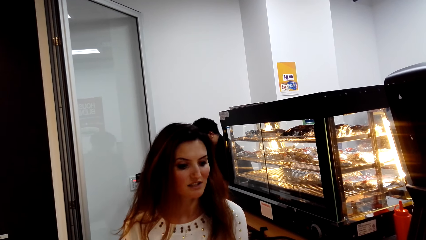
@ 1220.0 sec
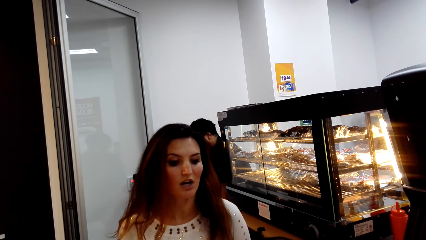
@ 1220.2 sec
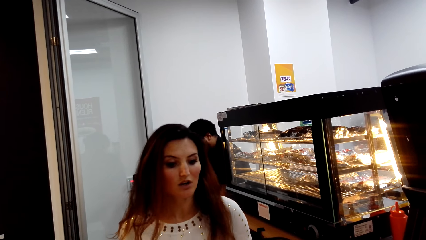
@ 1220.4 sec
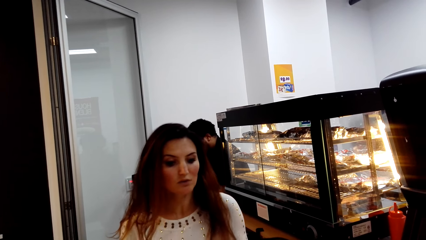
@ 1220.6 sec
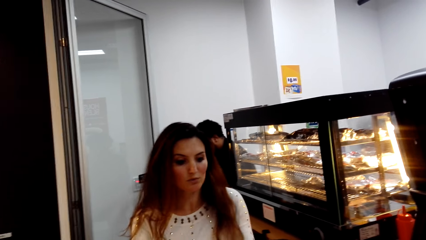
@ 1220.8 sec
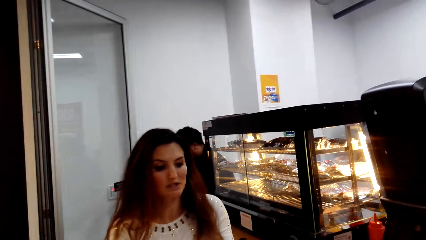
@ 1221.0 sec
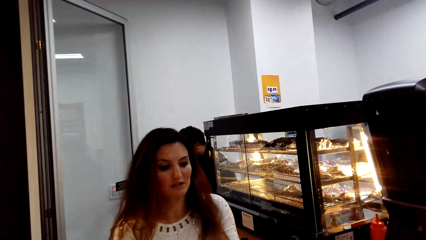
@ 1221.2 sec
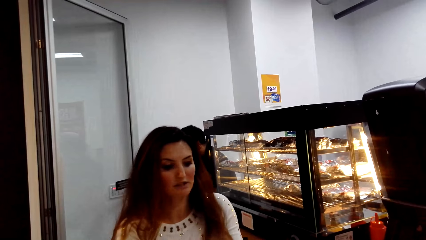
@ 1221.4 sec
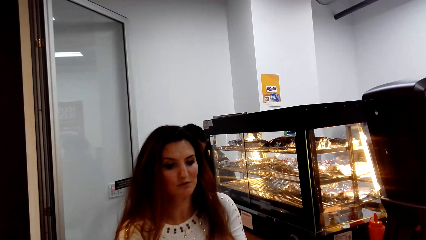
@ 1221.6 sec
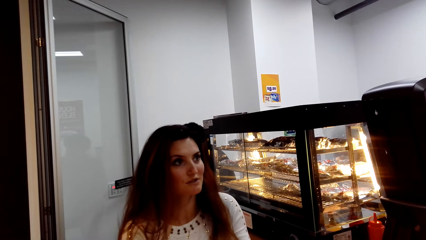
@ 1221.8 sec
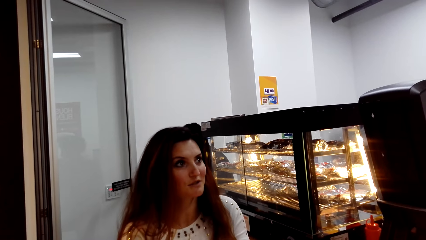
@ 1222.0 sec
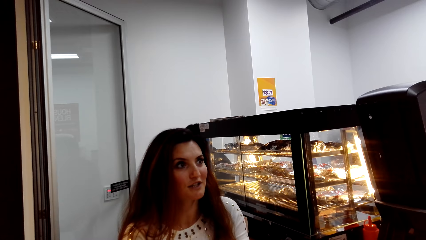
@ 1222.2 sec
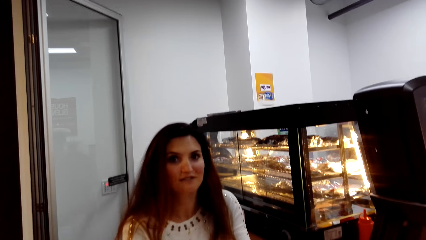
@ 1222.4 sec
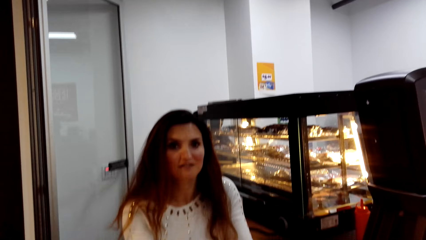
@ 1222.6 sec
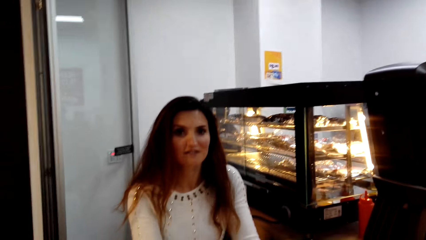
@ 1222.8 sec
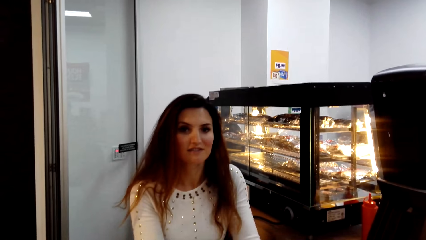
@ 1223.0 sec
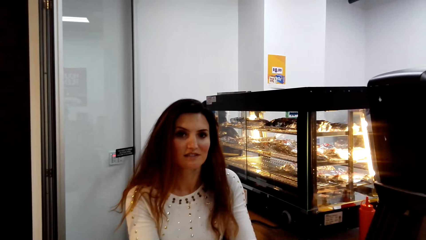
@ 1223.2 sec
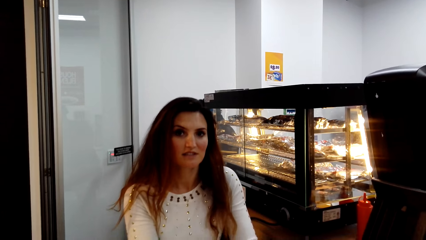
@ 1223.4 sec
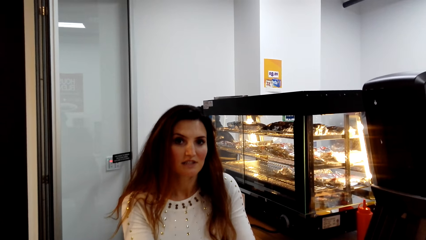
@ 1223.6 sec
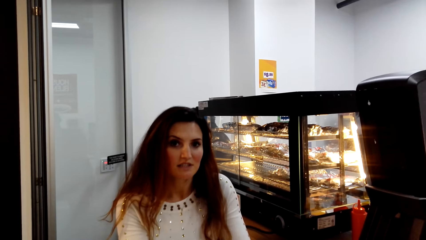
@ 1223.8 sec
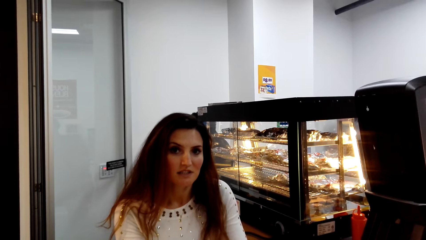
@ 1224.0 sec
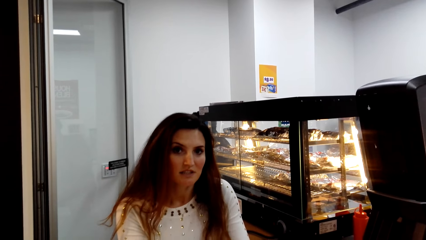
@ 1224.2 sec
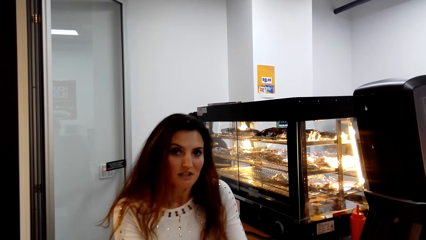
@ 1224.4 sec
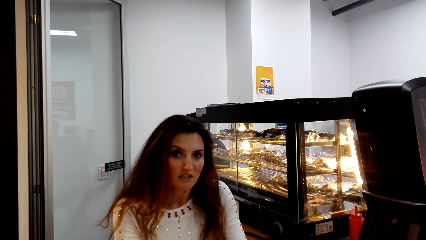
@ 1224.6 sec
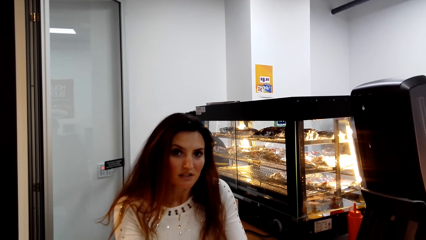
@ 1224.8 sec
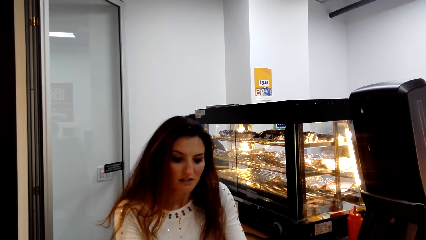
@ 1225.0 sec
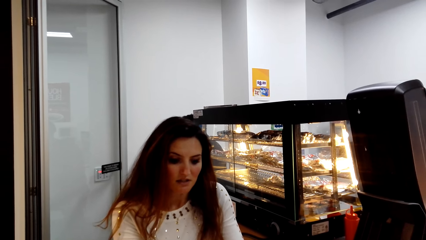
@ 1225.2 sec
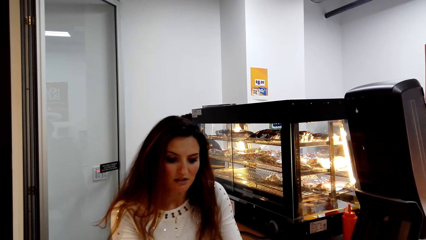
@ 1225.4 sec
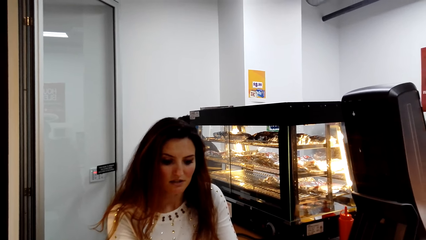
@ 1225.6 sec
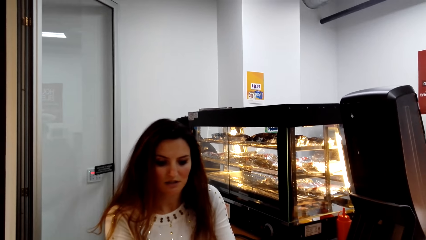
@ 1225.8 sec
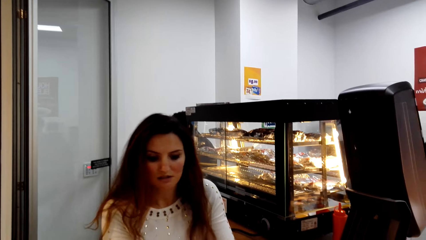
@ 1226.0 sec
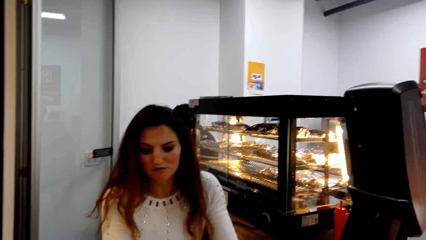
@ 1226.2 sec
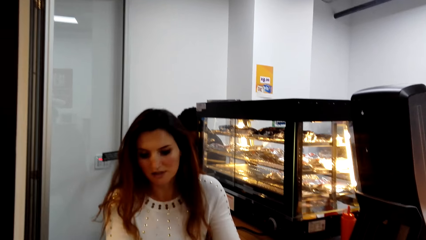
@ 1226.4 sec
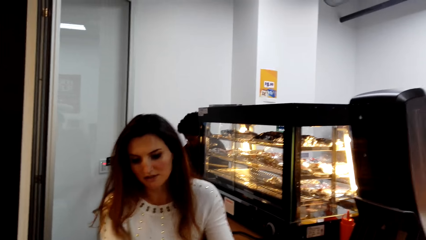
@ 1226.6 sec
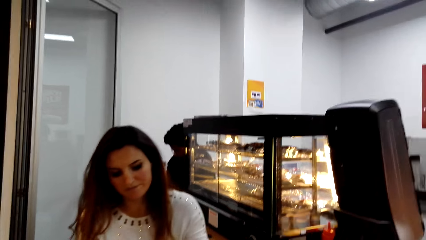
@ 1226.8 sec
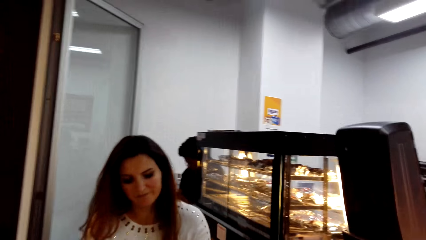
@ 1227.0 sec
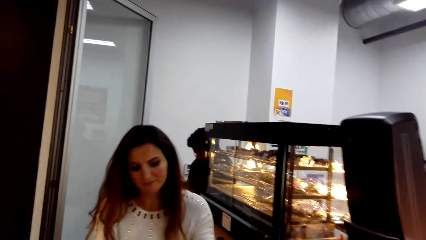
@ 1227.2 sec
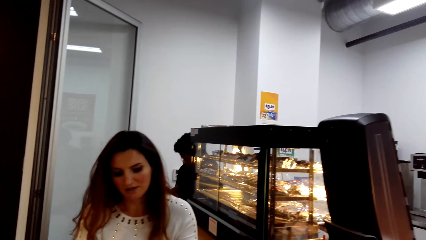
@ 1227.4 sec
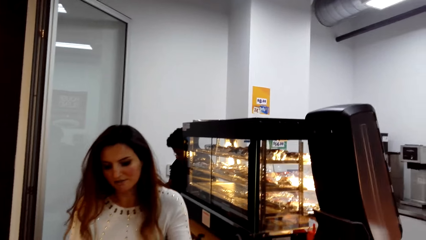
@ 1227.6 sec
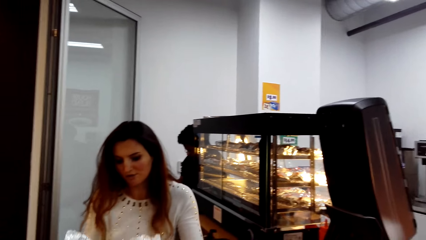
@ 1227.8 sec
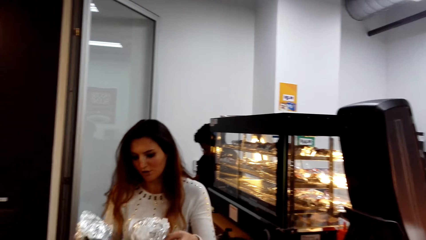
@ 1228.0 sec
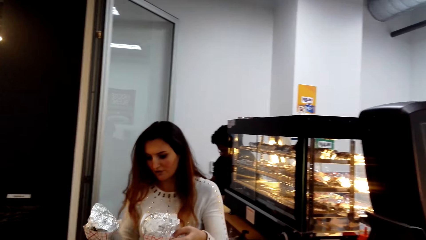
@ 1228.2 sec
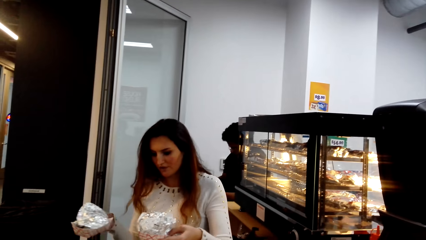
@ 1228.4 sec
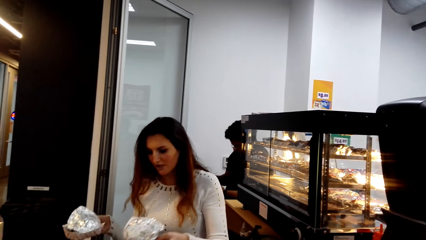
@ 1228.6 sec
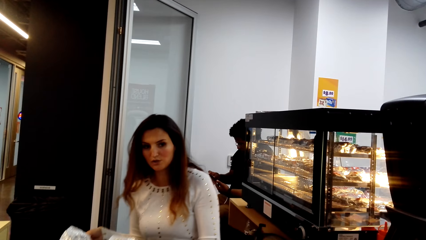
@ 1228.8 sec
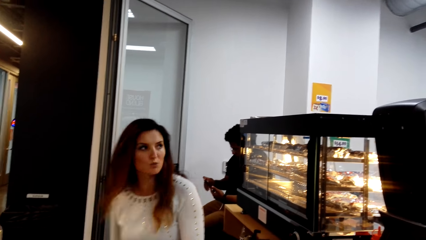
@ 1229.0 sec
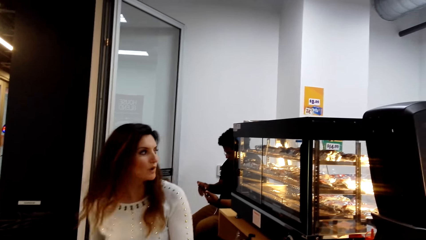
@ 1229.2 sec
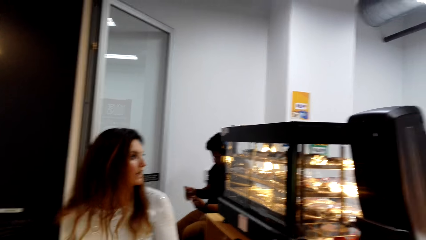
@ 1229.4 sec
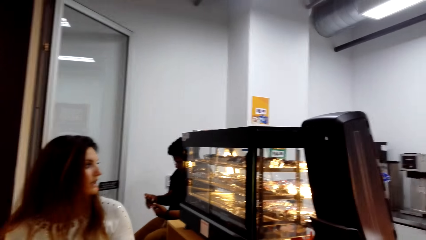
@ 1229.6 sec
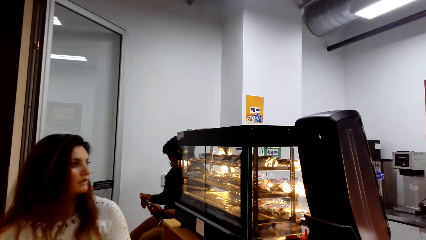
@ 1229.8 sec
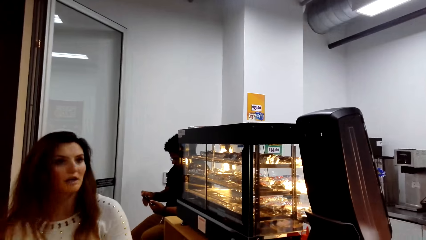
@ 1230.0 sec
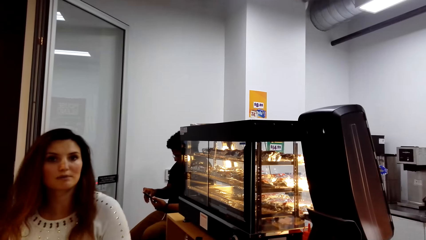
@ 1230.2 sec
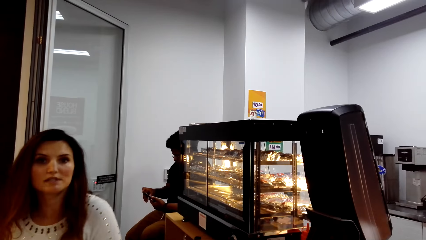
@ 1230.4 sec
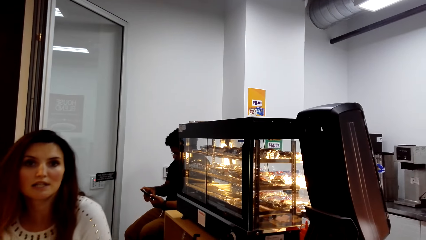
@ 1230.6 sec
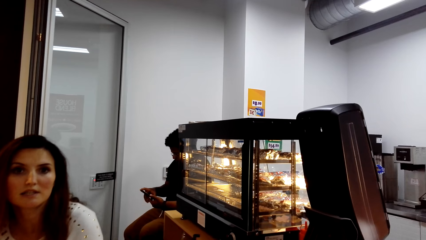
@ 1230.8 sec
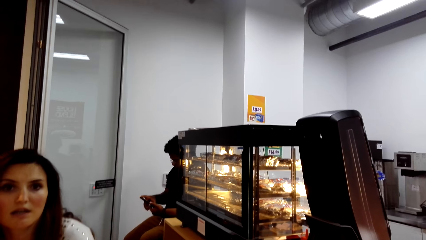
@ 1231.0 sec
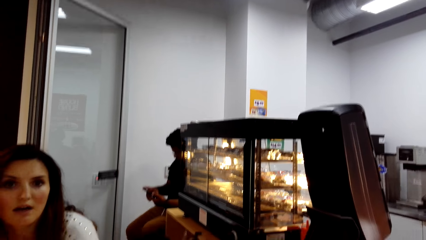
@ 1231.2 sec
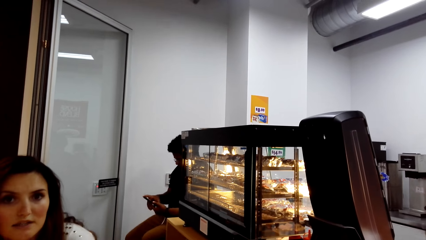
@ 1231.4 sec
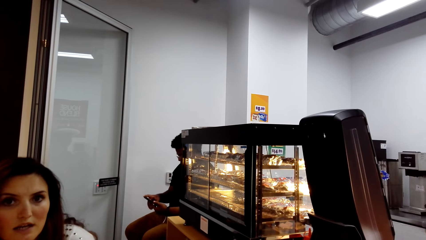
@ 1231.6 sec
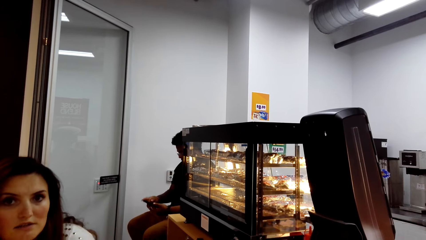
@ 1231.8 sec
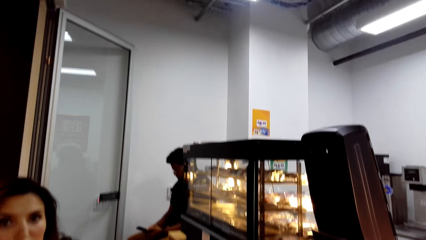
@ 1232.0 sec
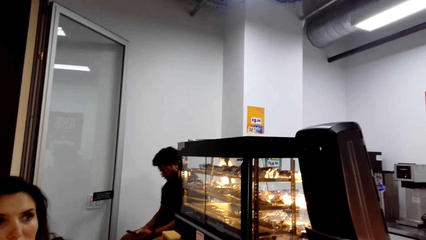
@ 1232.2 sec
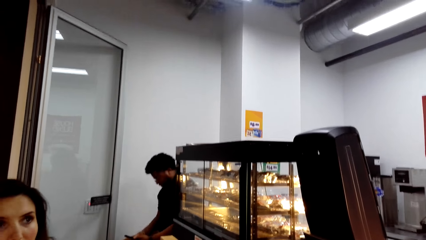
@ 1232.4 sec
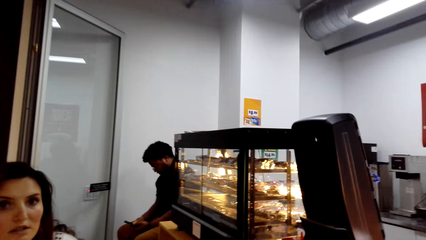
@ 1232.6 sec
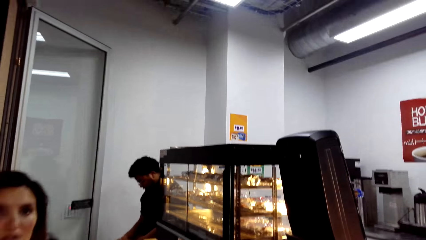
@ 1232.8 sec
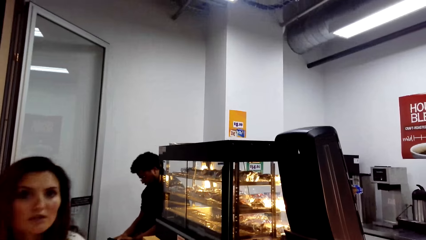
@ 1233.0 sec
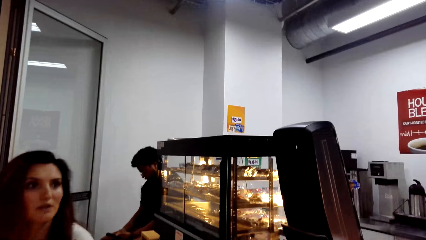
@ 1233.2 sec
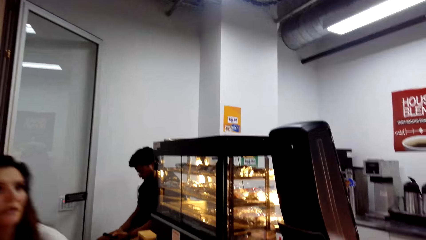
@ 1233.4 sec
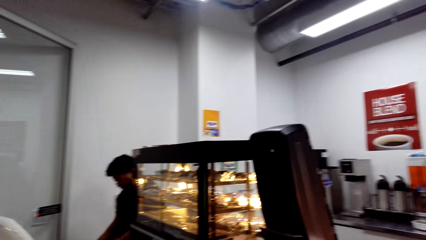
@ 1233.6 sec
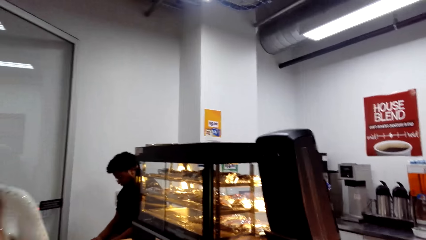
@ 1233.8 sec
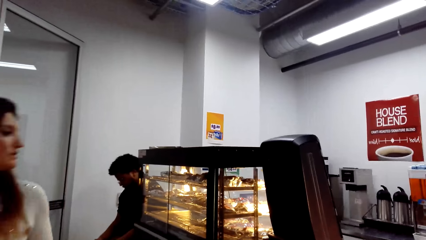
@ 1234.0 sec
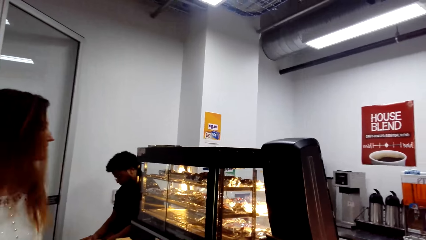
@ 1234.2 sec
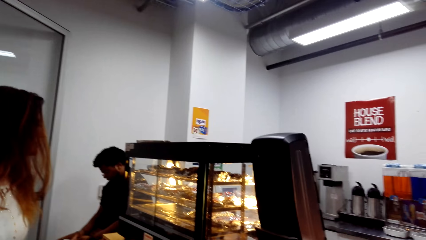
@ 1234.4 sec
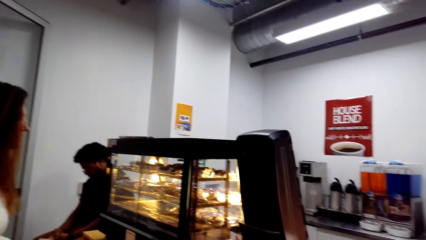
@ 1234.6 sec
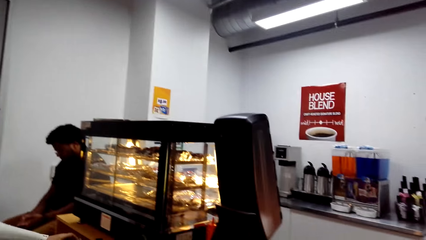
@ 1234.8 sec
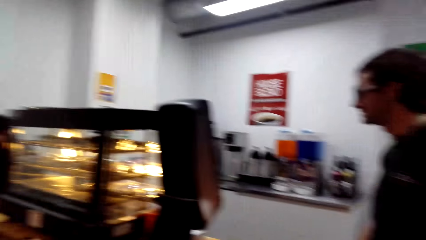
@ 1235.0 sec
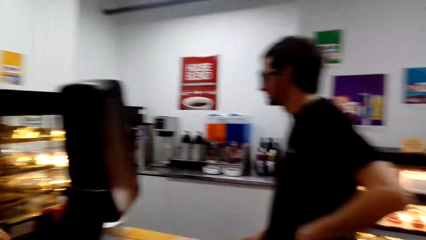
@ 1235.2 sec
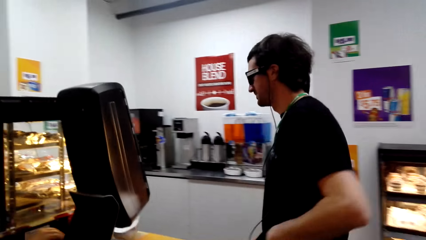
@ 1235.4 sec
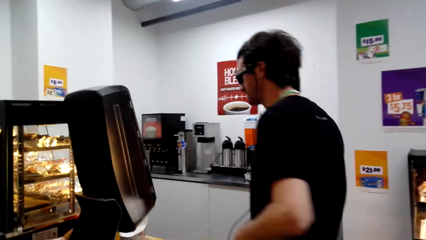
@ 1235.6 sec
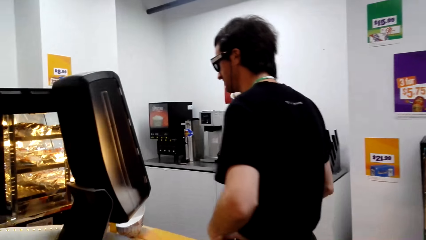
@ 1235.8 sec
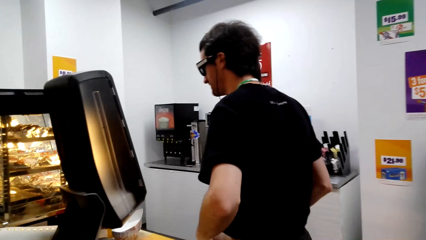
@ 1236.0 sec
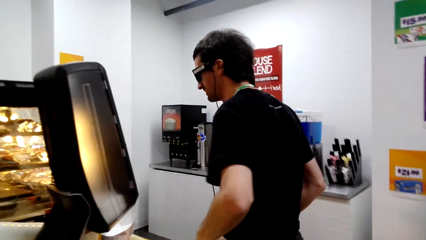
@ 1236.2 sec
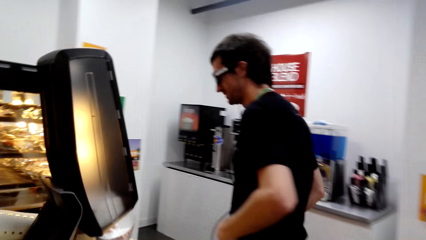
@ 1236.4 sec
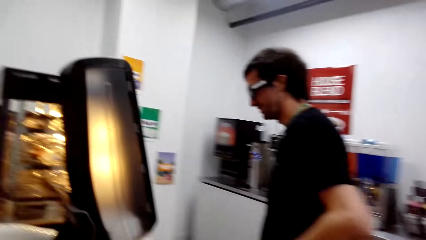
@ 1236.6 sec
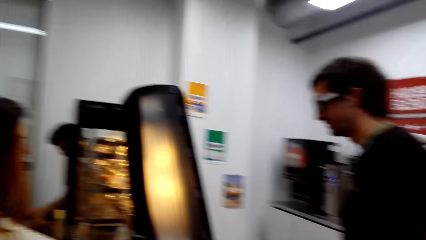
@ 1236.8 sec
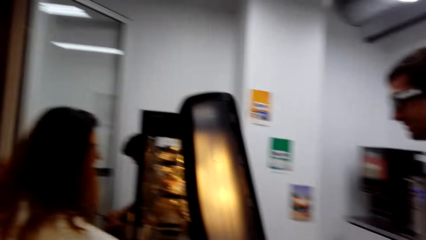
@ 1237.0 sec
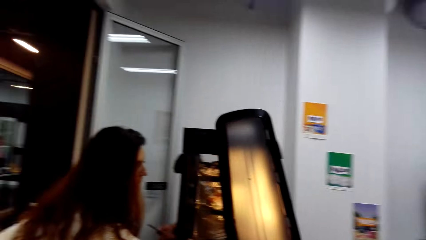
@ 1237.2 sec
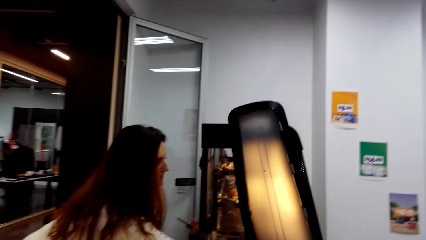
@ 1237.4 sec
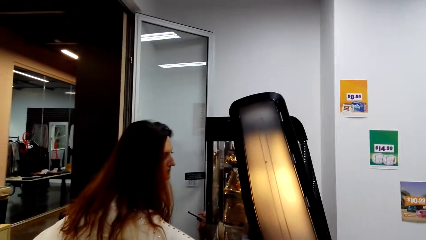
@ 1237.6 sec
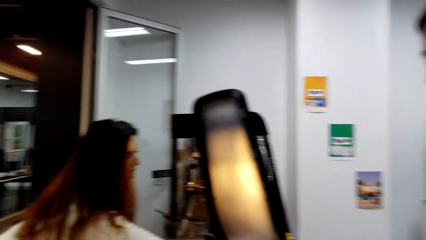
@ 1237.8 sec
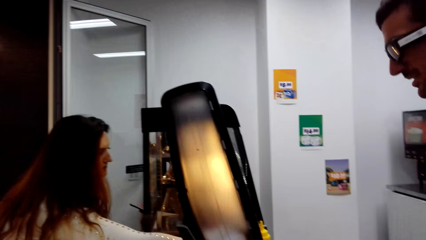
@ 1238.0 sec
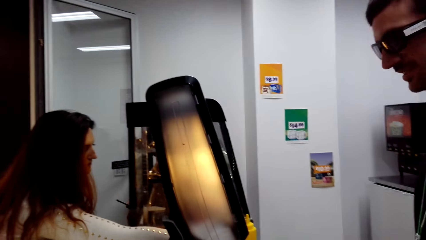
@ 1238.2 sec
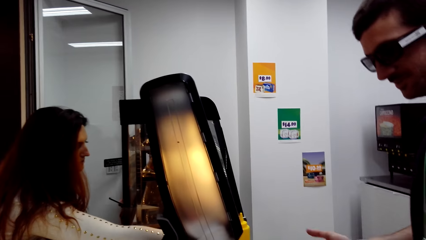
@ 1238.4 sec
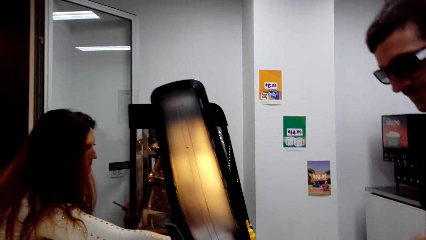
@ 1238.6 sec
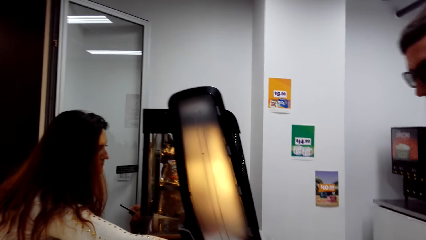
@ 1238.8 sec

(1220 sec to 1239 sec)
The camera wearer looks at a lady. The lady picks up the papers. The lady holds hotdog packages. The lady looks around. A man operates the phone. The lady looks around. Another man steps forward. The lady picks up the paper.
